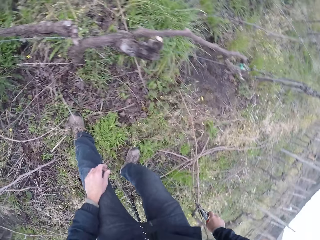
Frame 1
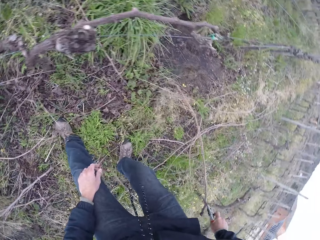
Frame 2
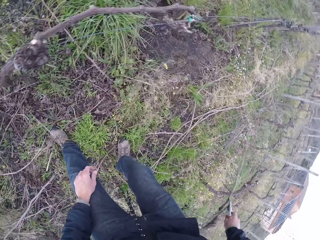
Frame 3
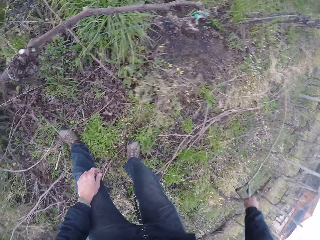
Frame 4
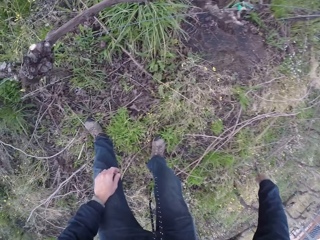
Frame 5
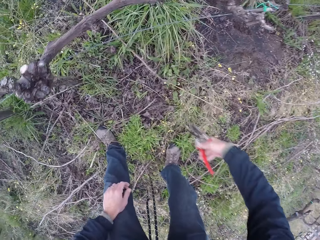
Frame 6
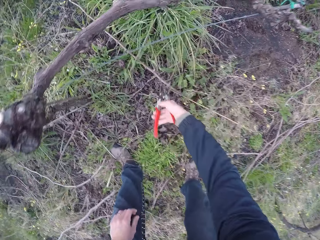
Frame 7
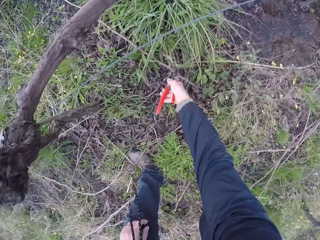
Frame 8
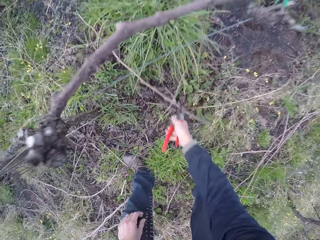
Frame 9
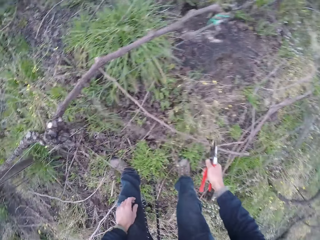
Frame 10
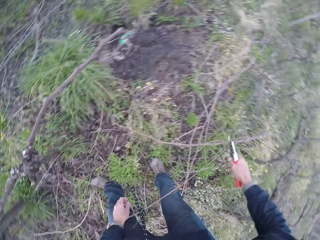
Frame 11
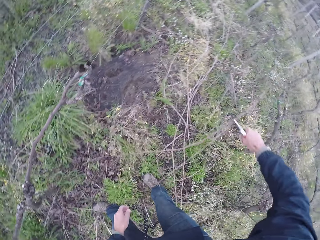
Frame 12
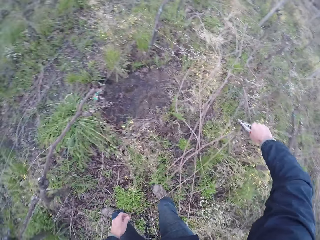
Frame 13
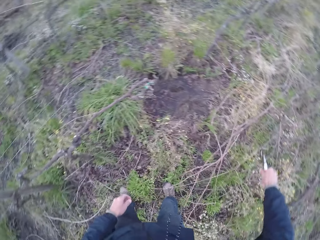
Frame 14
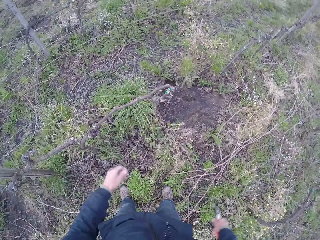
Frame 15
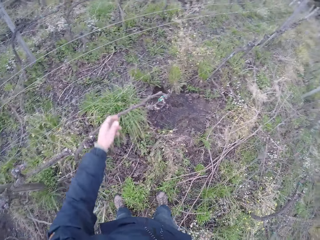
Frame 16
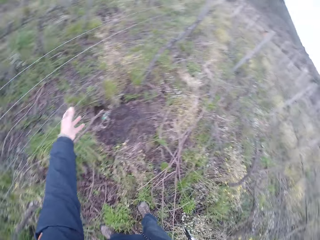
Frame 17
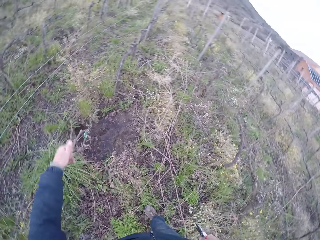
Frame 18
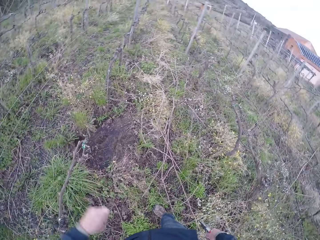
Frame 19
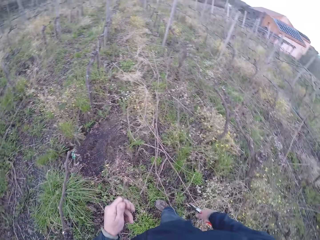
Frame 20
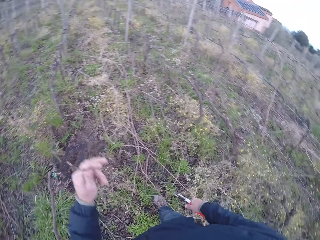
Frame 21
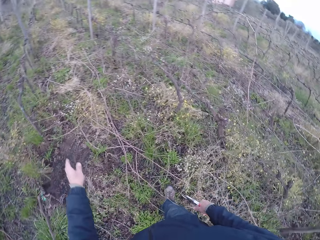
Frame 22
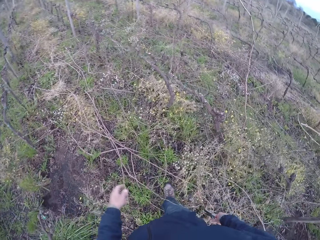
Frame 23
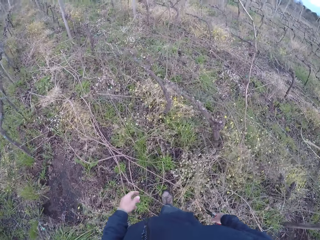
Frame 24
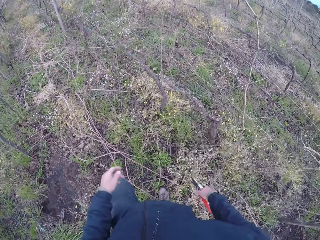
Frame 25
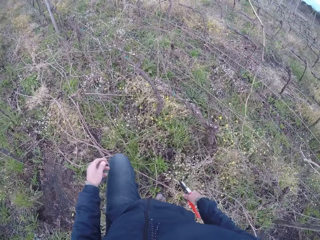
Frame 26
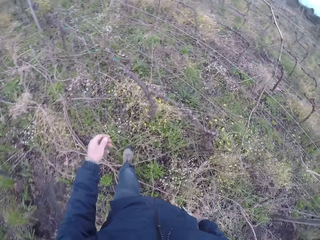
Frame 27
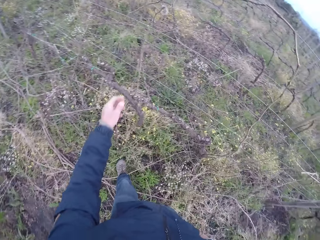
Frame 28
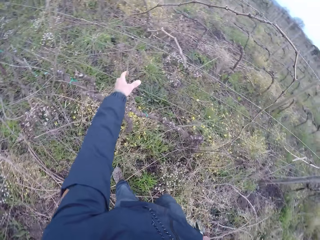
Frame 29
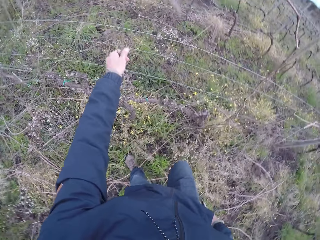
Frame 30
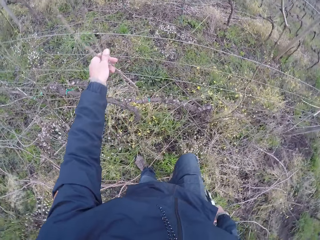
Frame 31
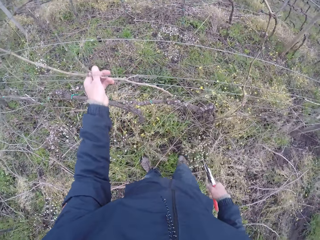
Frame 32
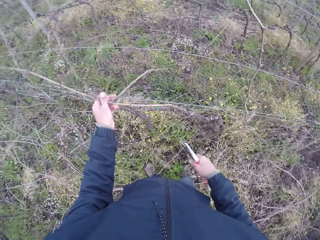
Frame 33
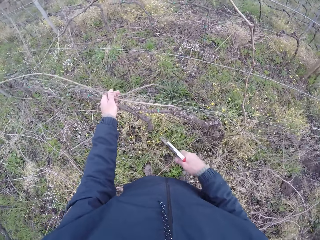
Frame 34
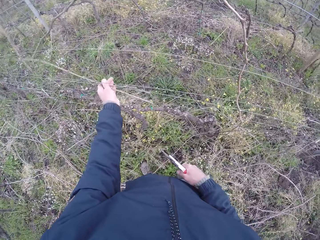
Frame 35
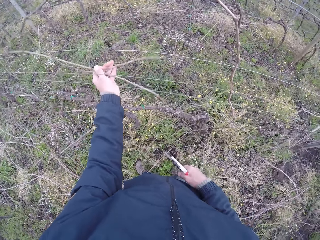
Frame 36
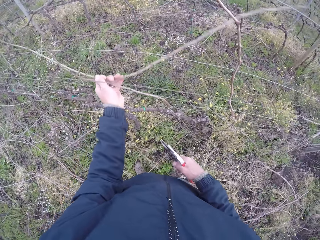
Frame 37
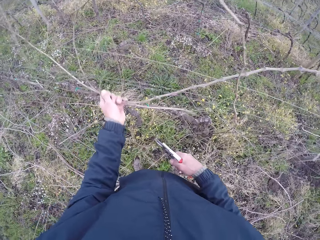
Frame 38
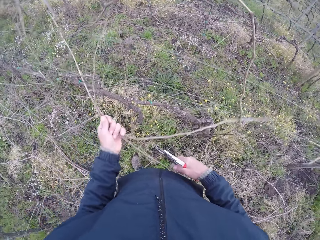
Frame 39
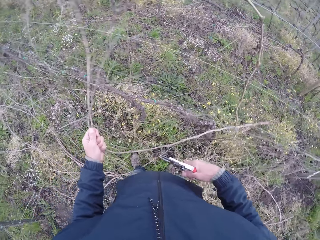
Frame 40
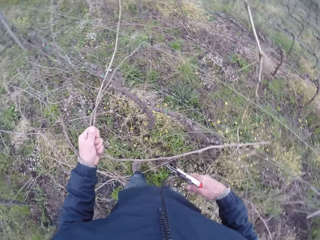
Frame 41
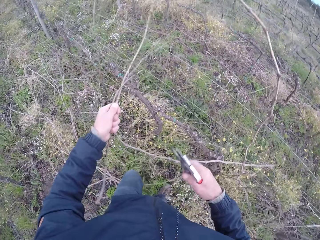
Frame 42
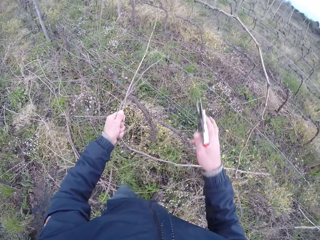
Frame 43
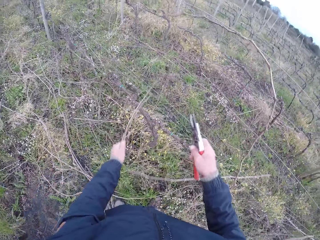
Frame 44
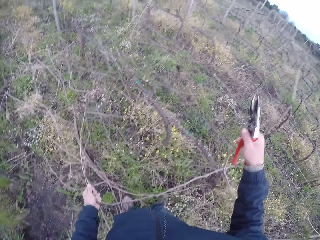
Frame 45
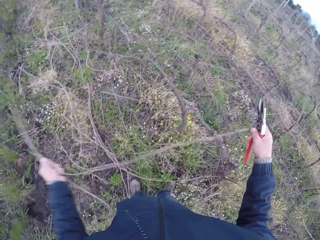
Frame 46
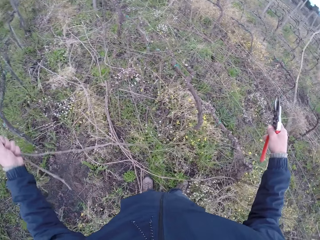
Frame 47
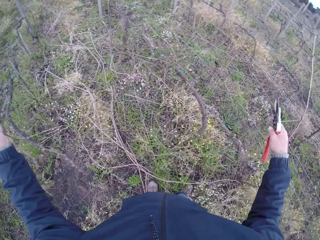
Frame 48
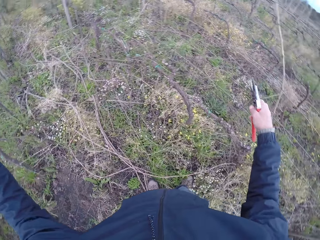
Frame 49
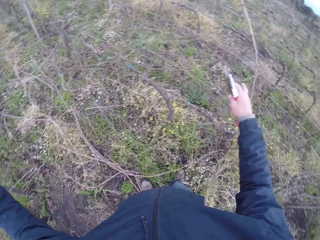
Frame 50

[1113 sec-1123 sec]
The camera wearer throws the twig on the ground with his right hand. He picks a twig from the ground with the pliers in his right hand. He throws the twig away with the pliers in his right hand. He cuts a twig with a hand. He picks a twig from the ground with his left hand. He throws the twig on the ground with his right hand. He pulls out twigs from the barbed wire with his left hand.

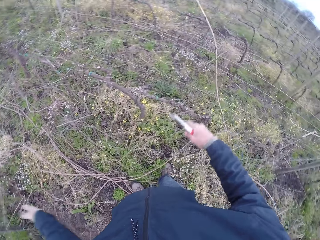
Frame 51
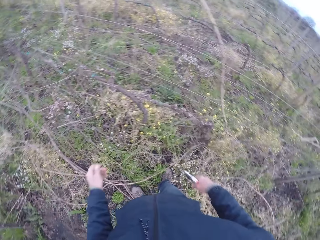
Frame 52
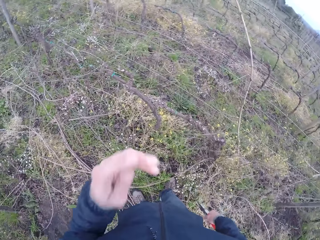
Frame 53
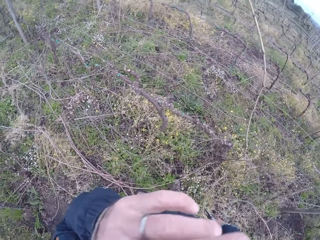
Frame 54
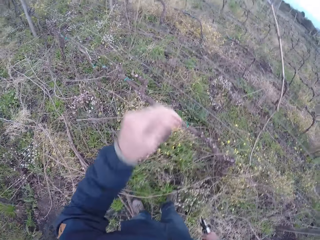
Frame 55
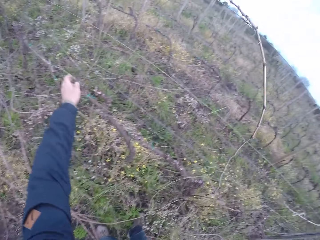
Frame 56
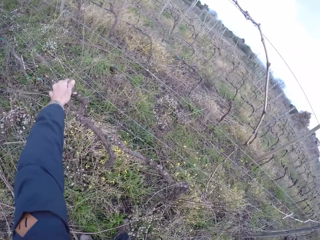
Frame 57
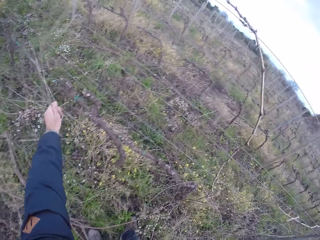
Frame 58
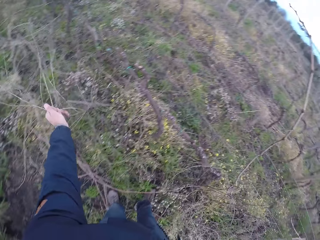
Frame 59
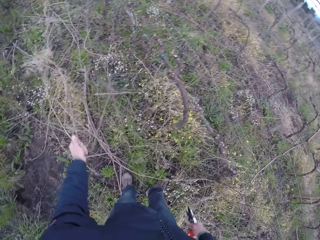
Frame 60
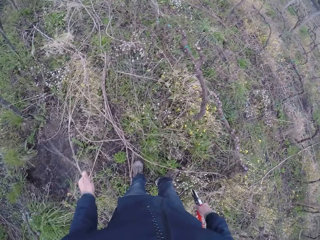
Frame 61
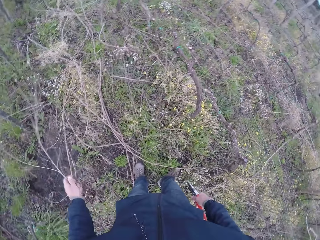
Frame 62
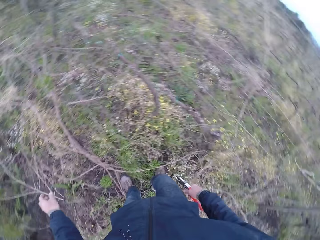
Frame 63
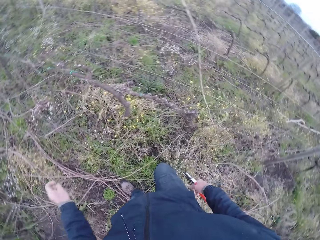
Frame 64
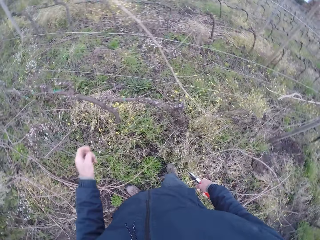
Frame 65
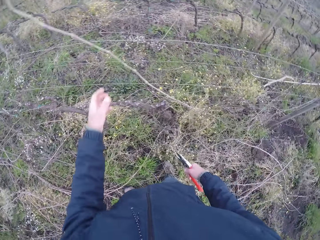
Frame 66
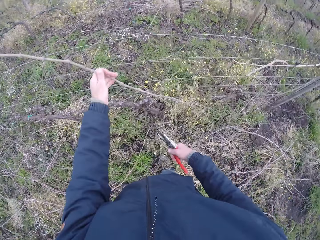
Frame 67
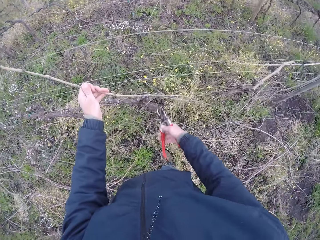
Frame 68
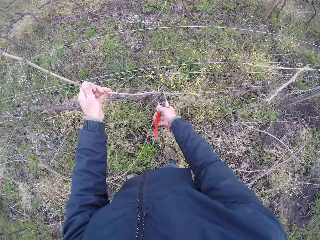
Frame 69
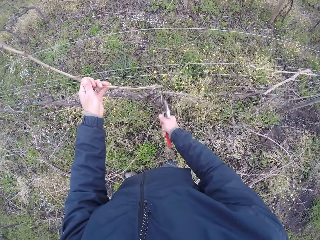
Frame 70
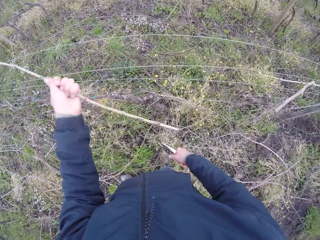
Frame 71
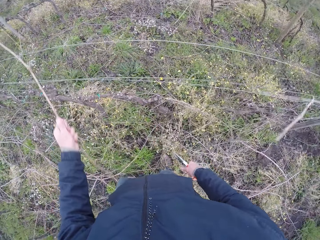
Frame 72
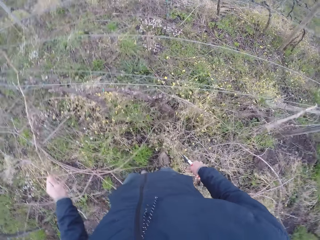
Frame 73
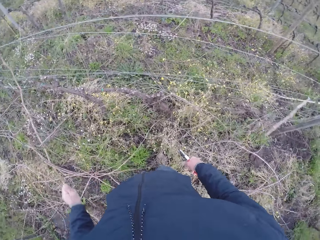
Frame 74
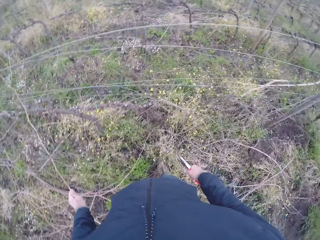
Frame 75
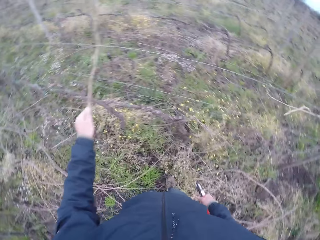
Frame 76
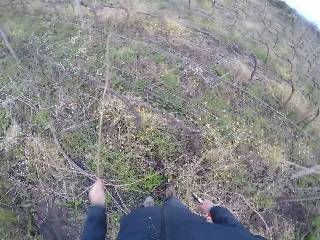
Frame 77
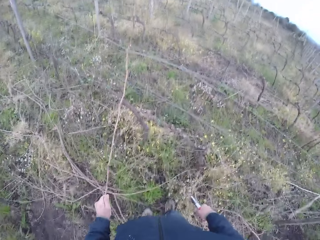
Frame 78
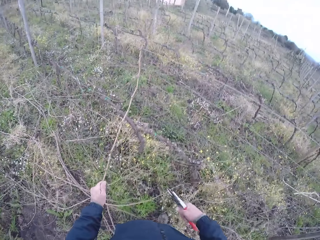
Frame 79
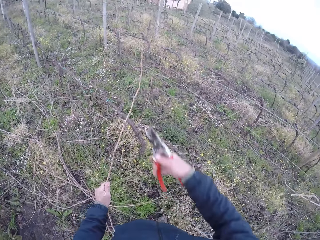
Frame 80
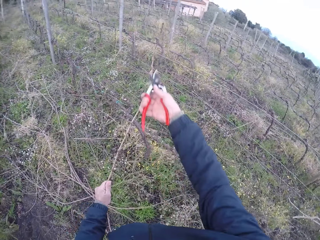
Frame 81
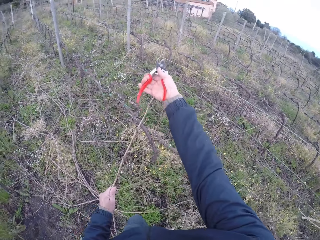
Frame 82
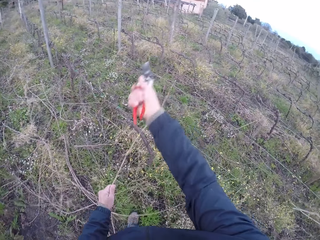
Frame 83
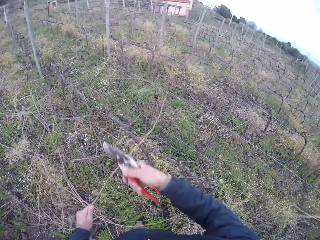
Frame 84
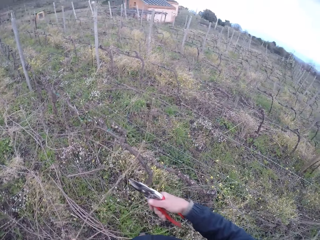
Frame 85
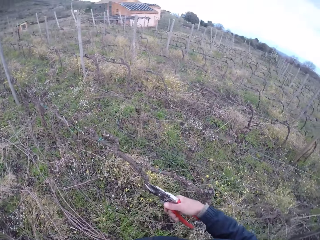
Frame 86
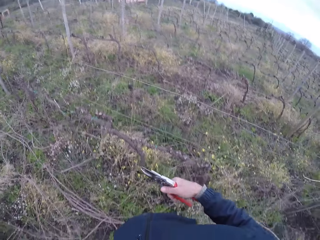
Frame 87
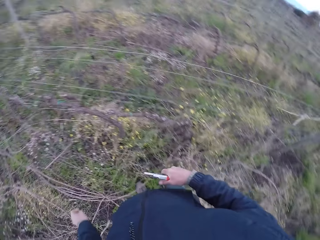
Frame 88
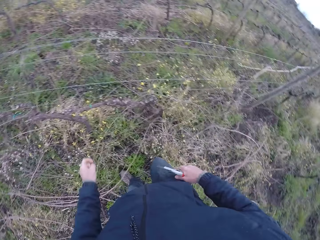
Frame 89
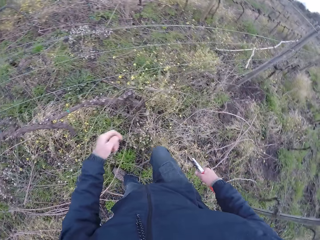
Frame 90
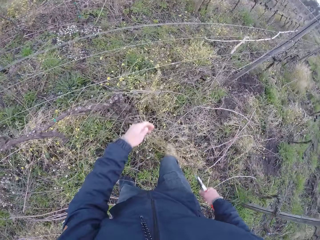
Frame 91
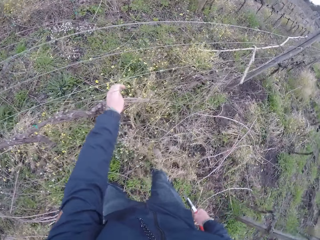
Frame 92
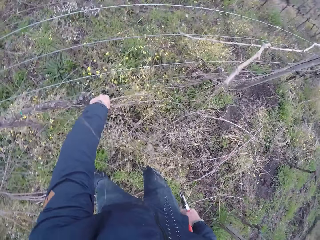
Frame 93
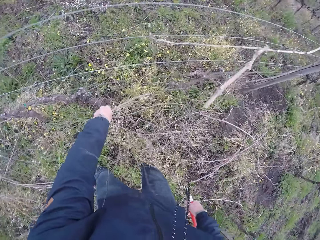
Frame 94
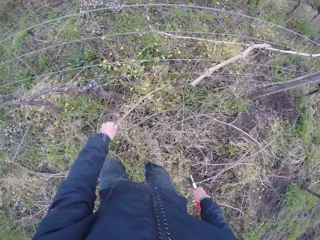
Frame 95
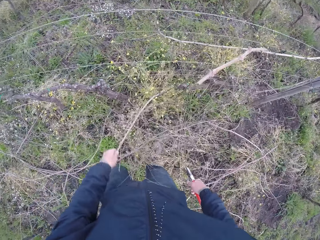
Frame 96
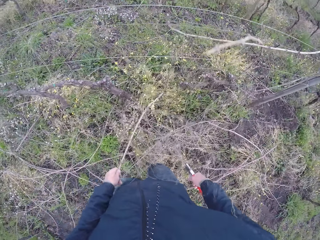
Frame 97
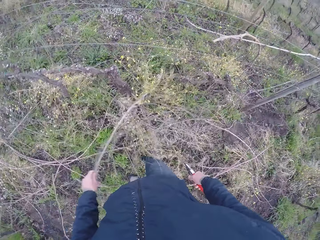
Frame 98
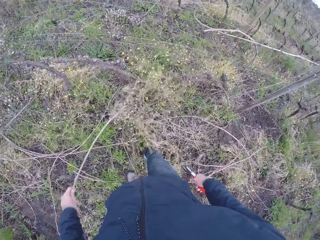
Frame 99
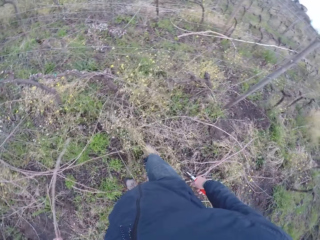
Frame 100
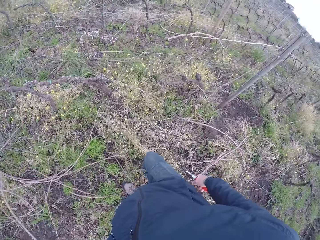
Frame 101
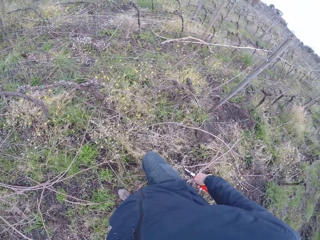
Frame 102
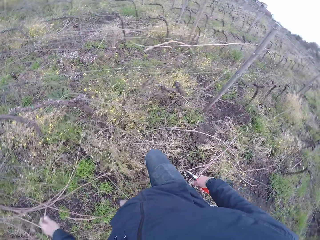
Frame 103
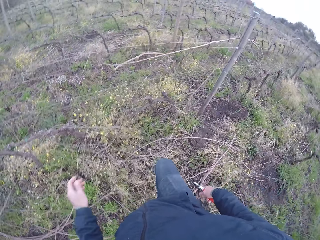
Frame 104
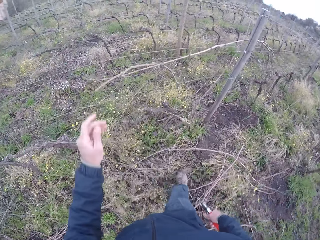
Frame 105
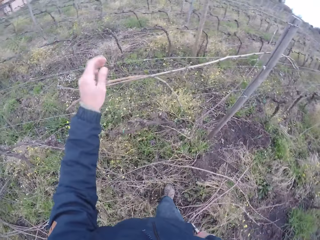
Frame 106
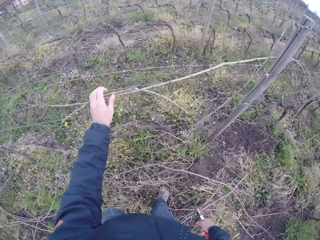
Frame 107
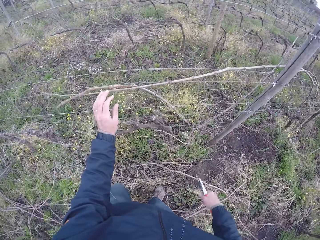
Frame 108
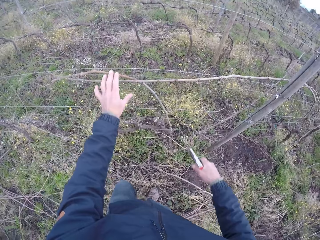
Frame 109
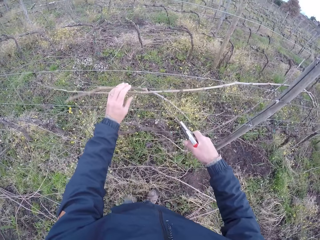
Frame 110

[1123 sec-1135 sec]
The camera wearer drops the twigs on the ground. He removes twigs from the fence. He drops the twigs on the ground. He holds a twig with his left hand. He pulls a twig. He cuts the twig with the pliers in his right hand. He pulls out the twig from the barbed wire with his left hand. He cuts the twig with the pliers in his right hand. He drops a twig on the ground. He moves a twig on the ground. He pulls out a twig from the ground with his left hand.
